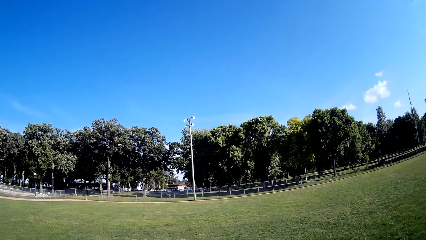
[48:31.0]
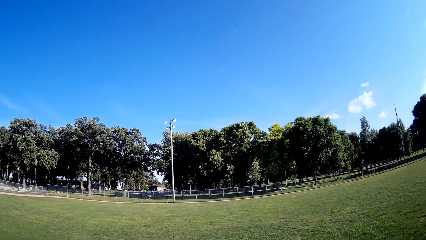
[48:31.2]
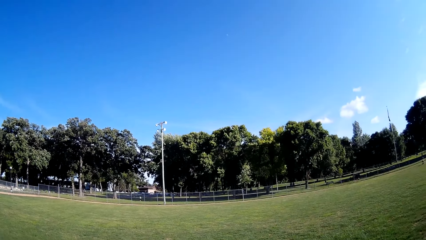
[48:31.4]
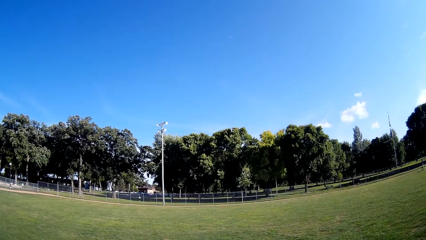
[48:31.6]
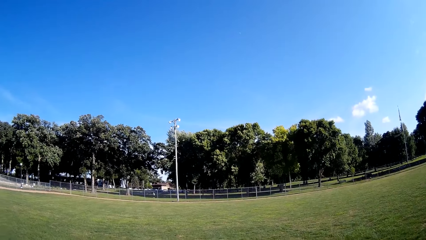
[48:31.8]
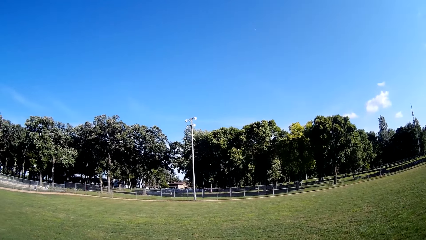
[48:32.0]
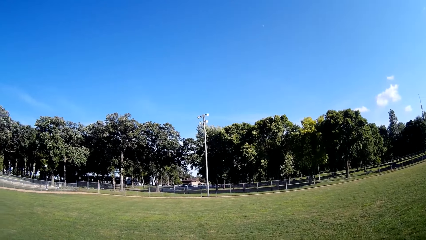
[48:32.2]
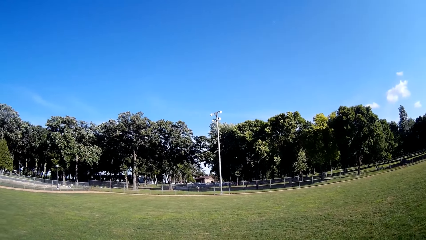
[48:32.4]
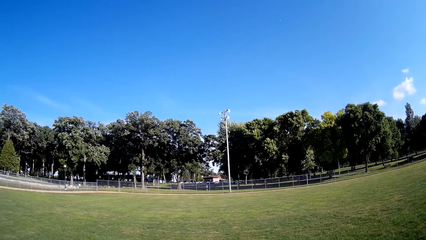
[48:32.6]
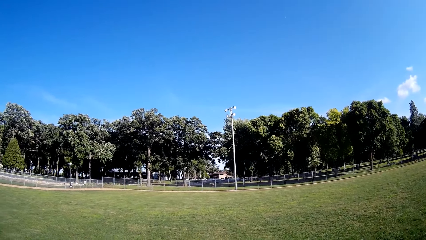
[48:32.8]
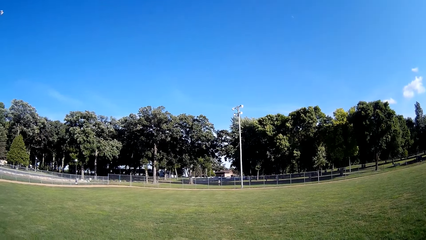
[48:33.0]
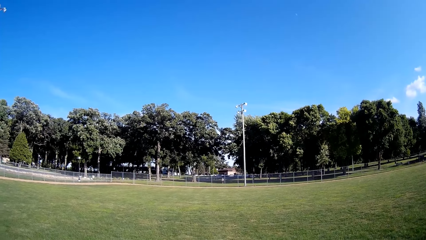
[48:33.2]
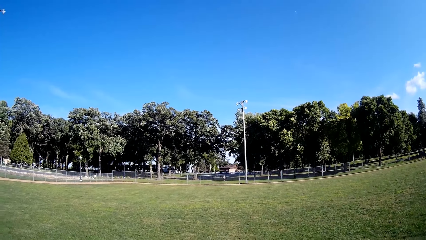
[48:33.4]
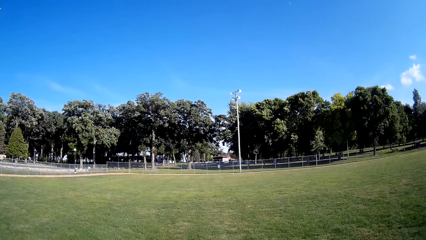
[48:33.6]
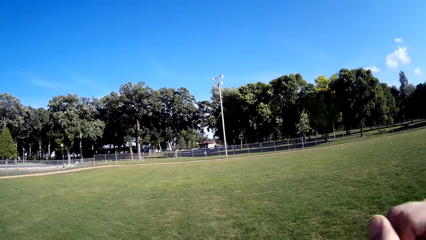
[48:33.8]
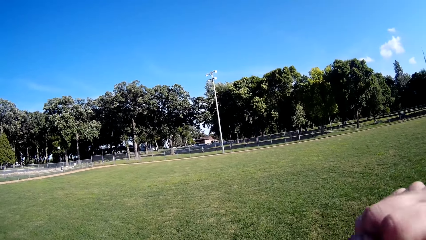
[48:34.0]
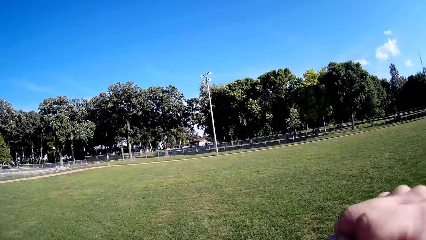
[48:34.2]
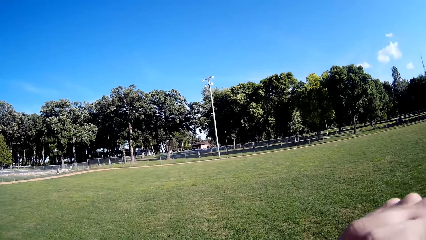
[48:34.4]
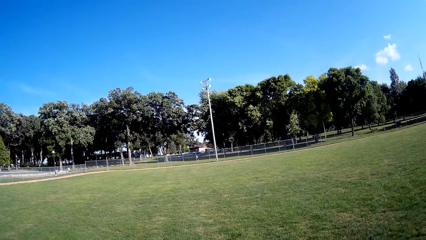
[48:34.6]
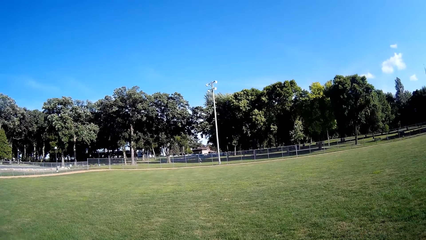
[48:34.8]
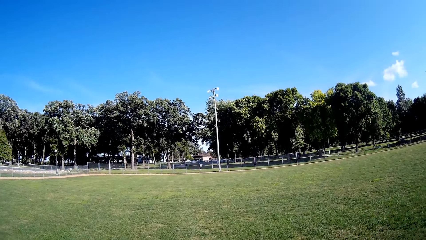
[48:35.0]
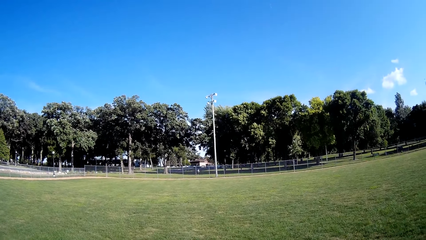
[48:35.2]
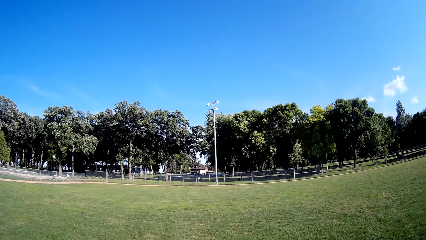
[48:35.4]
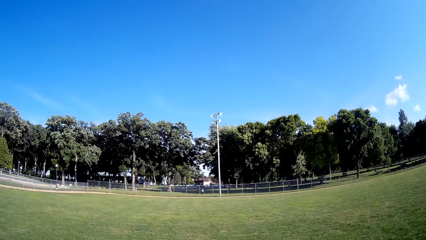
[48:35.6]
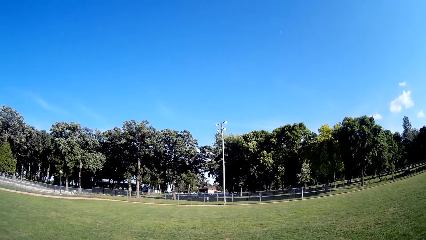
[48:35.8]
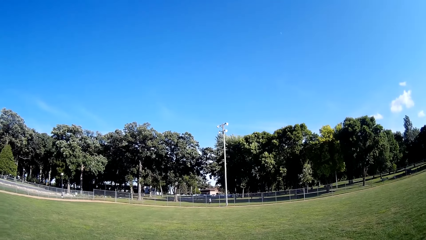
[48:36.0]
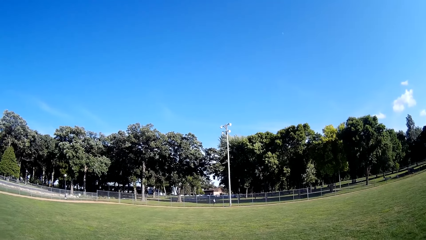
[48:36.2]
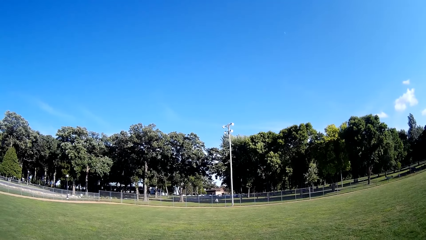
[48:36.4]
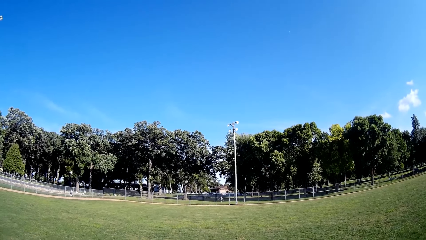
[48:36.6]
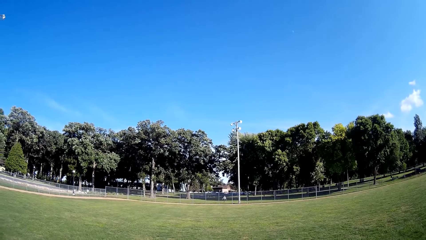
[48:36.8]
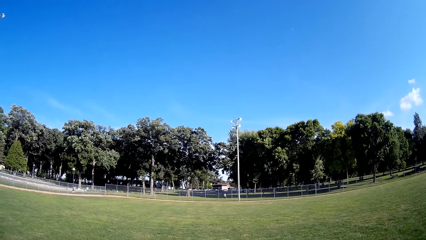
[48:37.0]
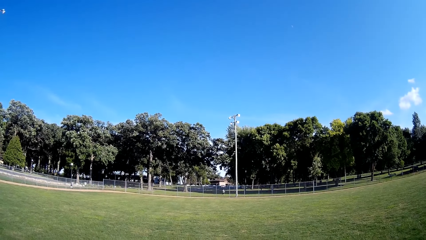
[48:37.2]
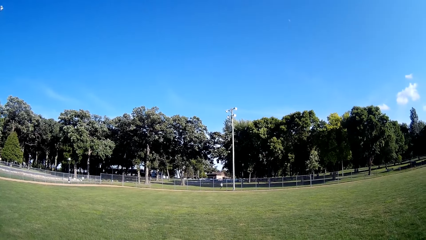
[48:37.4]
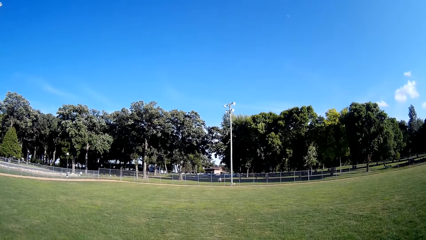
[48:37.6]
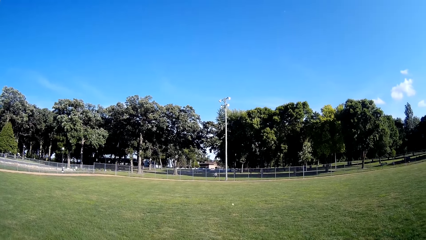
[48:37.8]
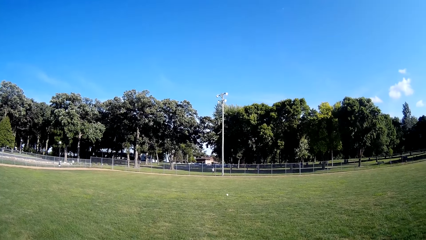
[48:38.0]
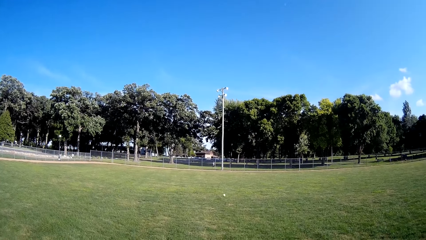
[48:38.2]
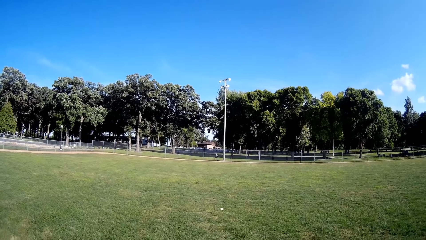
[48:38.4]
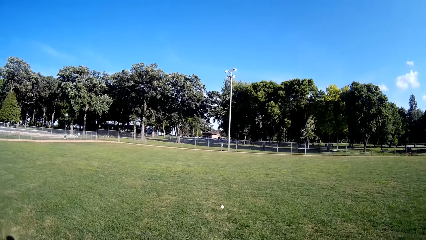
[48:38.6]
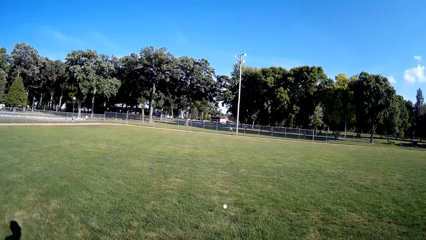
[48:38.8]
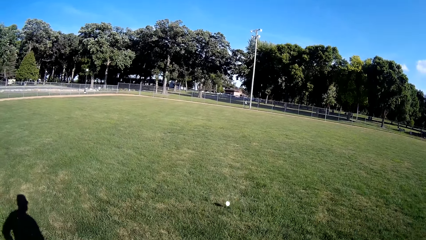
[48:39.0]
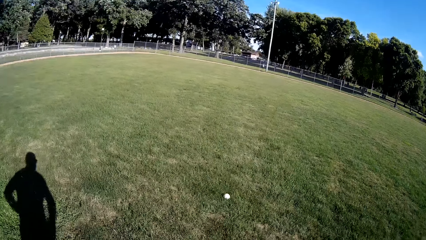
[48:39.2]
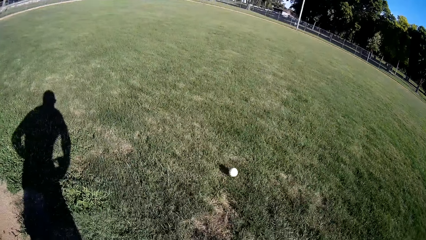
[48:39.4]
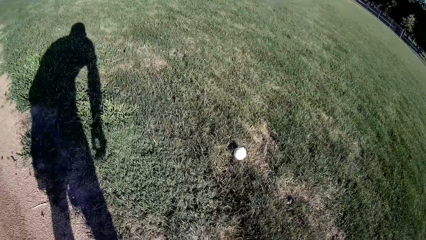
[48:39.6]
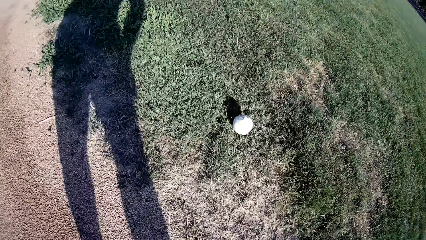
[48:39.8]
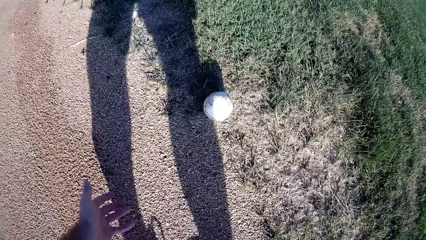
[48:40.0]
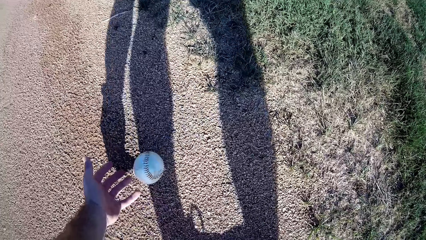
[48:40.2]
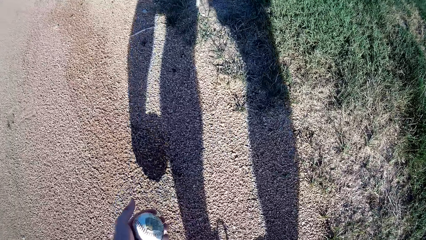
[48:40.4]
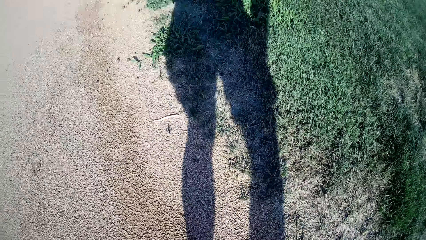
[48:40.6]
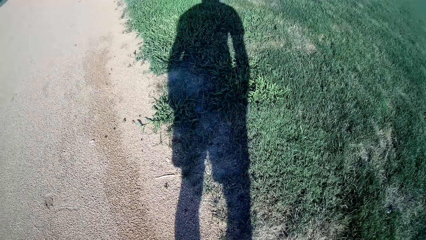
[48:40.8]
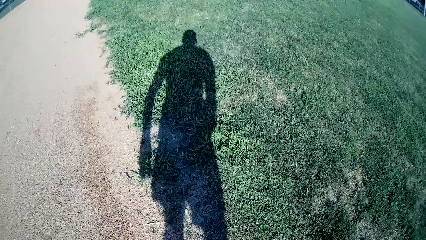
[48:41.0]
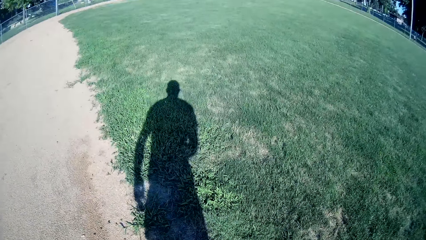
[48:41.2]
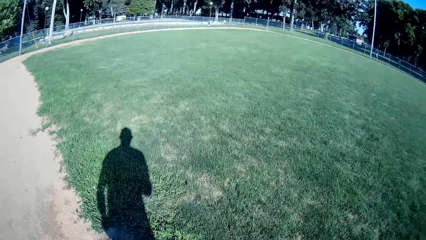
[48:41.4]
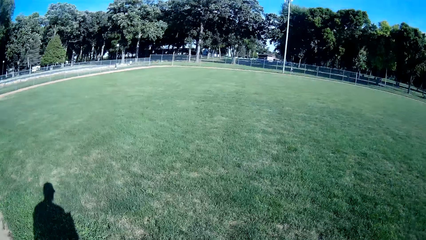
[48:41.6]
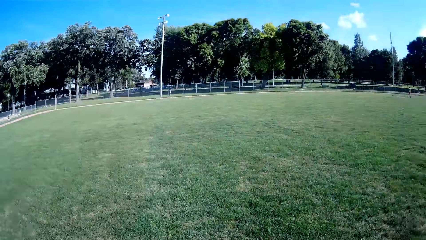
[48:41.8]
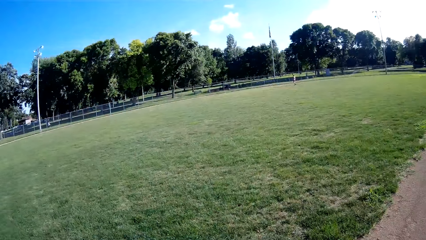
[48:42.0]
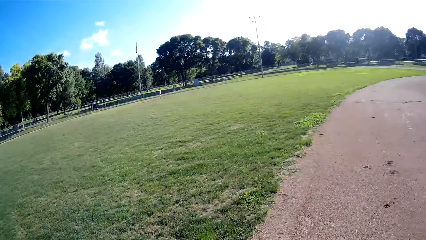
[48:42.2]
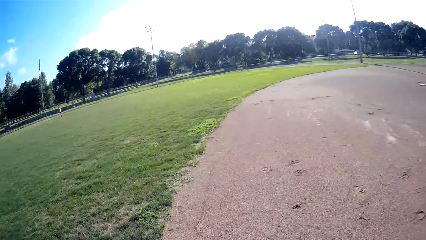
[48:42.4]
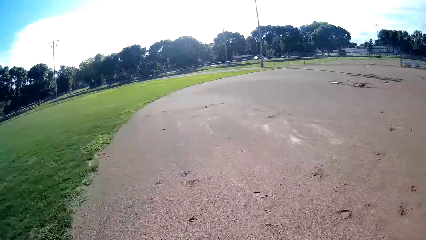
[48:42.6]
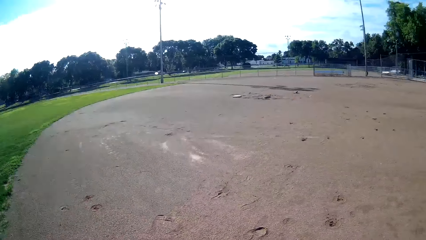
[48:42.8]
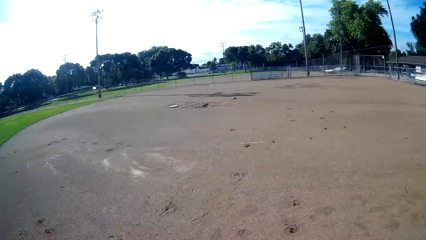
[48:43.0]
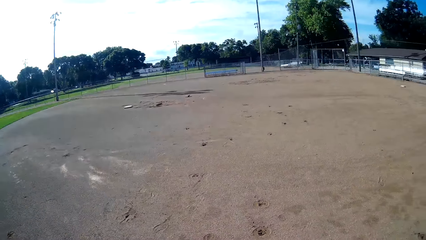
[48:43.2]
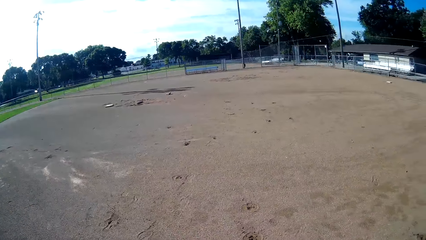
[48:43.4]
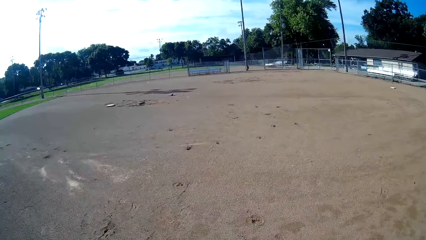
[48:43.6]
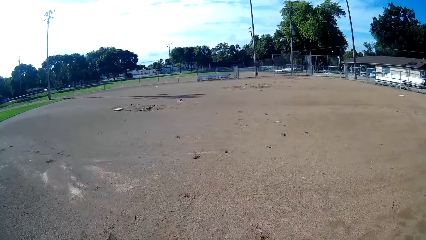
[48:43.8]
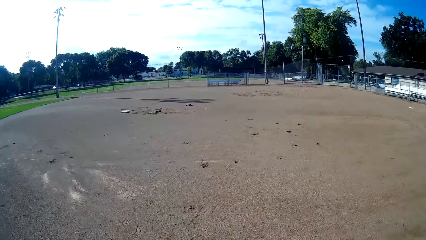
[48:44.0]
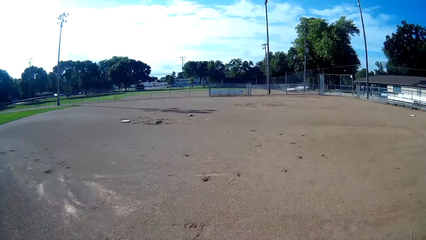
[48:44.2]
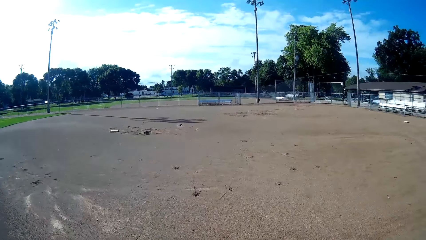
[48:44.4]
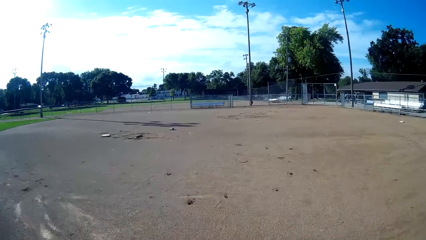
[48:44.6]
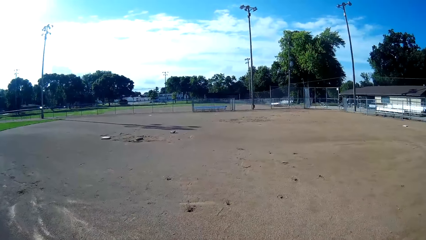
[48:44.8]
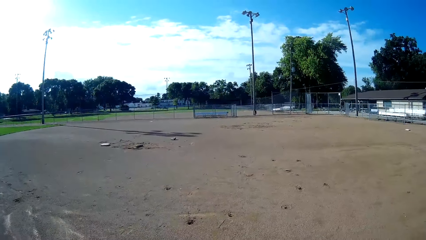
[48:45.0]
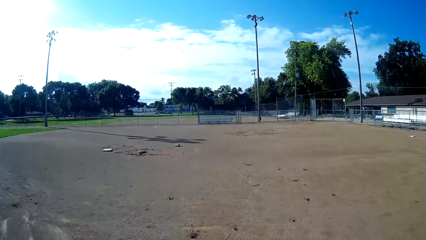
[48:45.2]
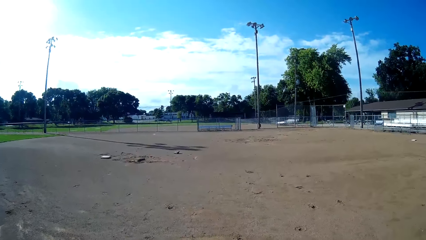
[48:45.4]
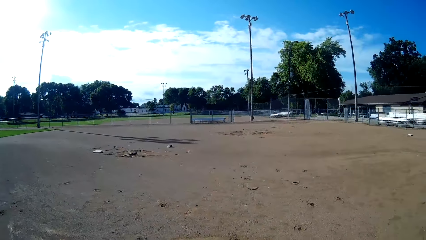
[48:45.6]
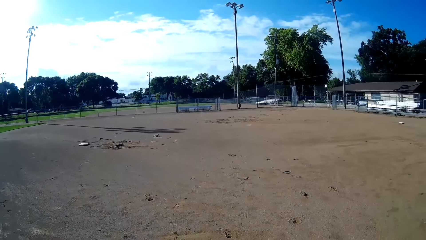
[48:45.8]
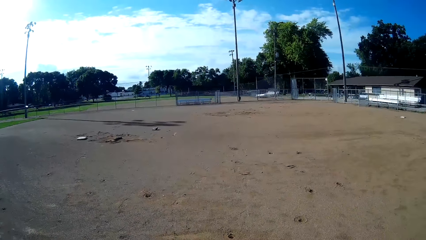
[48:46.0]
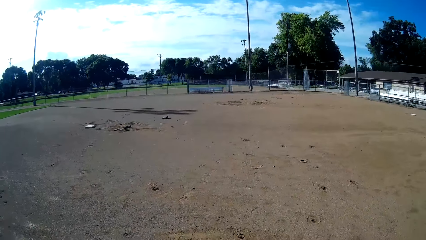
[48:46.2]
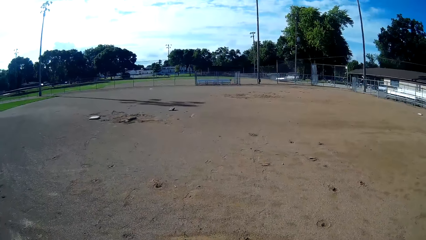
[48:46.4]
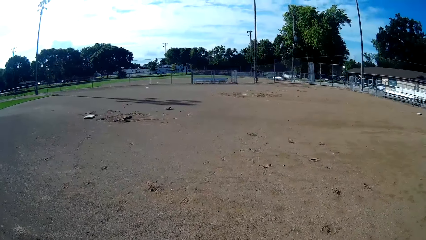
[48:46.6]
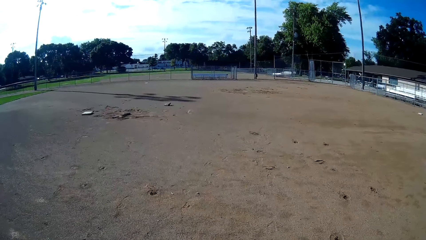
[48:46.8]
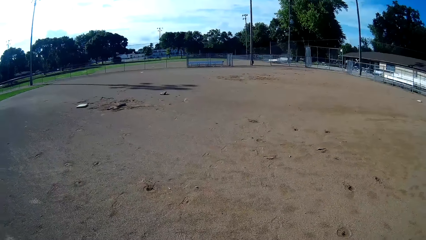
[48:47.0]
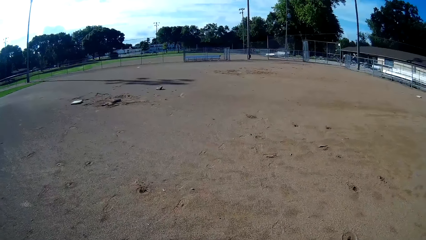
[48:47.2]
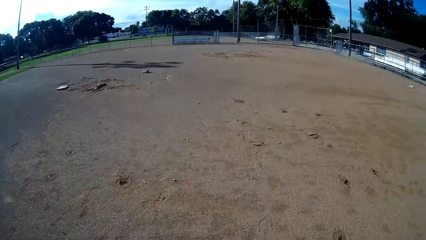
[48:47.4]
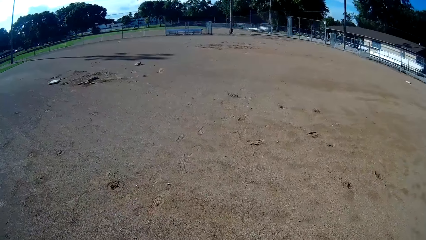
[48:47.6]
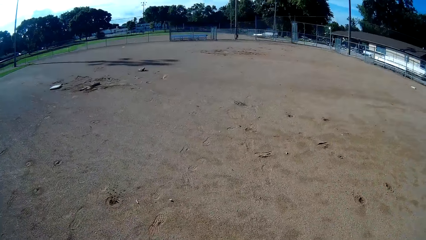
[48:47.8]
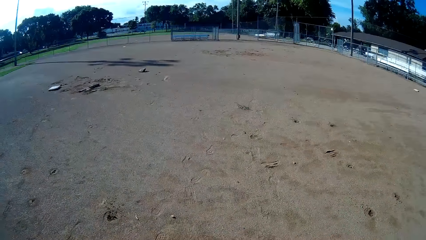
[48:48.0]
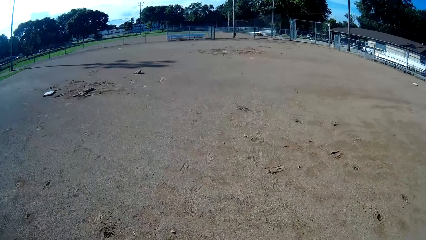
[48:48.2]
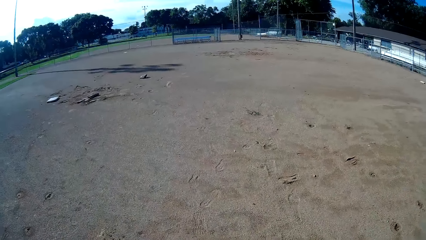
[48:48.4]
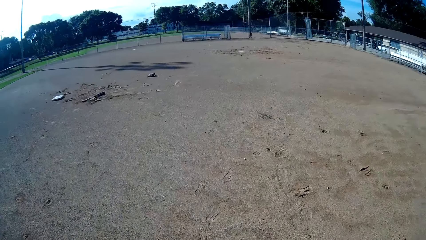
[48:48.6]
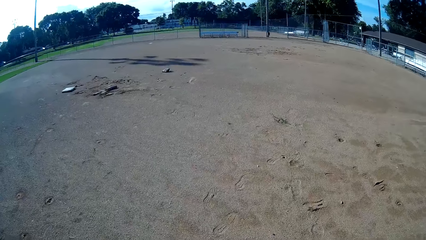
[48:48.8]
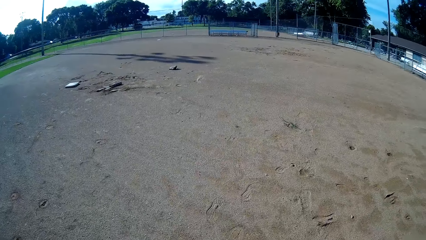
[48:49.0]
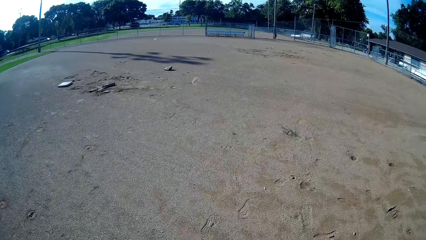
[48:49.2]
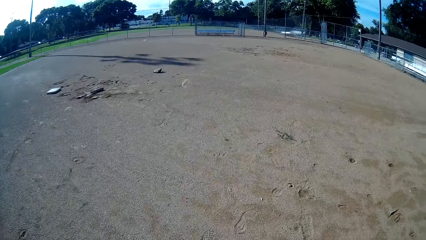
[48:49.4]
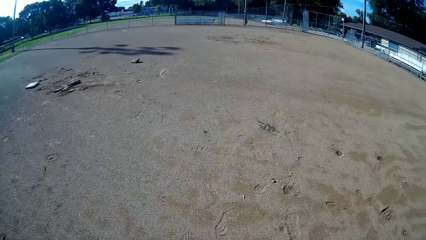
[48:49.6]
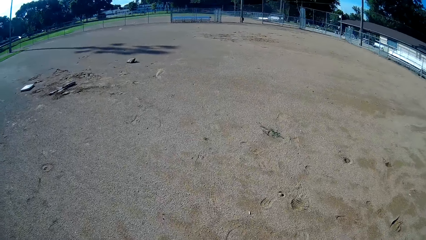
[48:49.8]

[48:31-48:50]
A man picks up the baseball. The camera wearer gesticulates with his right hand. The man walks around the other side of the fence and throws the ball towards the camera wearer. The man walks around the other side of the fence. The camera wearer picks up the ball from the ground. He walks towards the baseball bat on the ground. He walks around the field.
